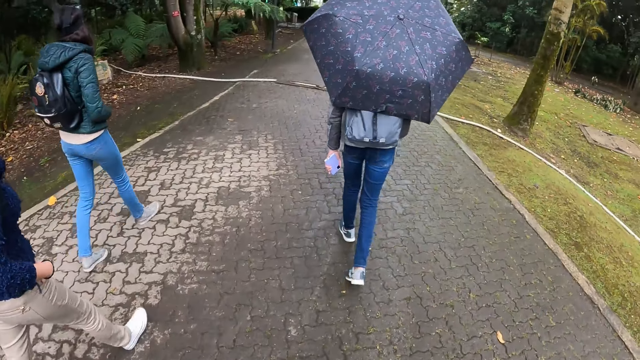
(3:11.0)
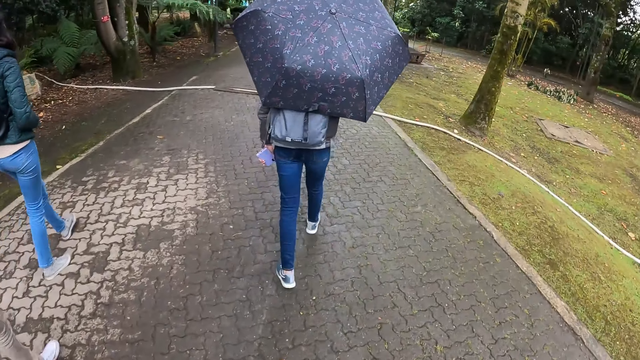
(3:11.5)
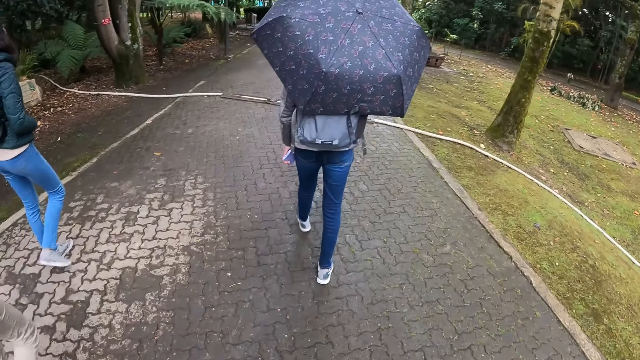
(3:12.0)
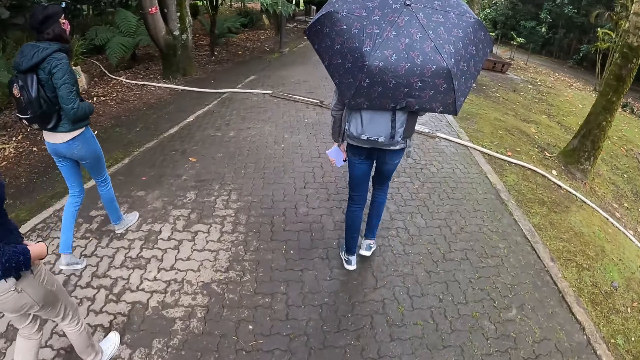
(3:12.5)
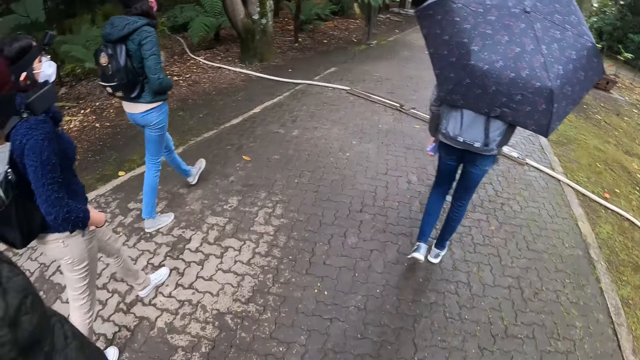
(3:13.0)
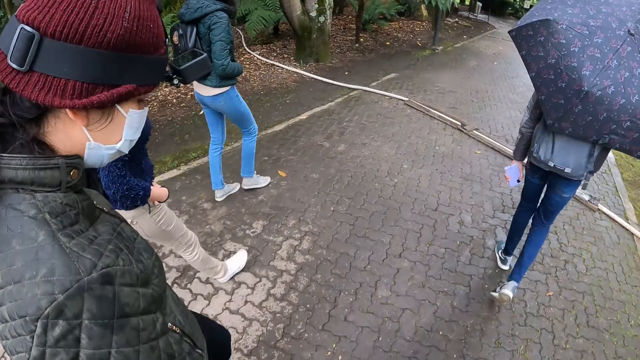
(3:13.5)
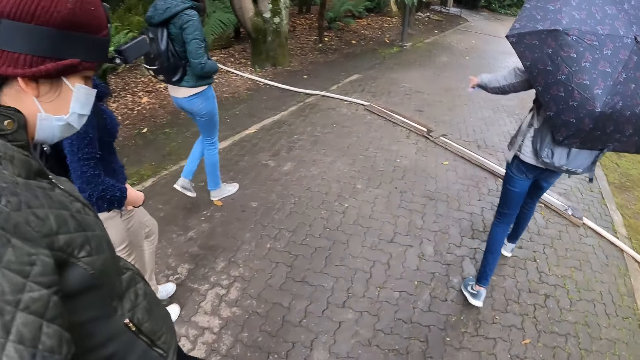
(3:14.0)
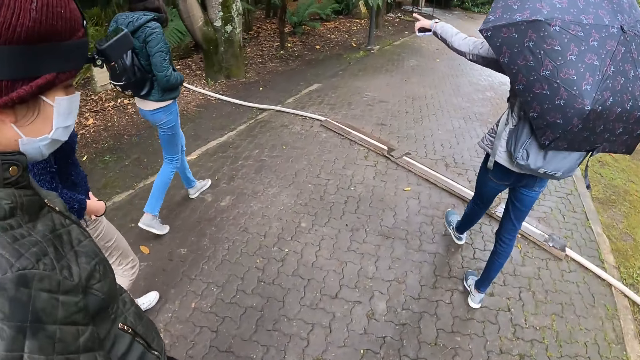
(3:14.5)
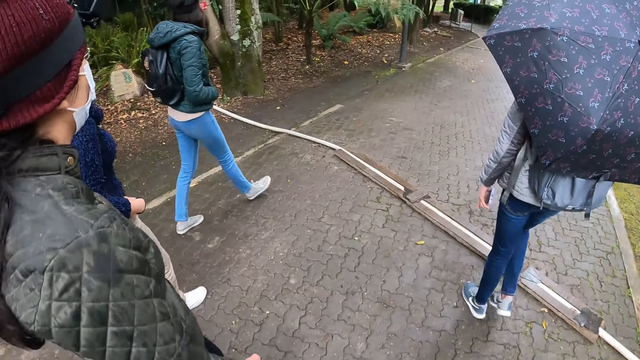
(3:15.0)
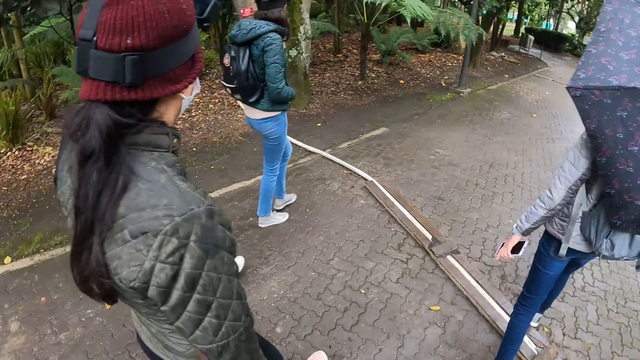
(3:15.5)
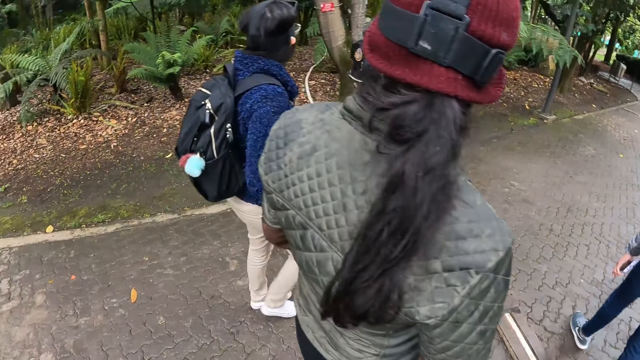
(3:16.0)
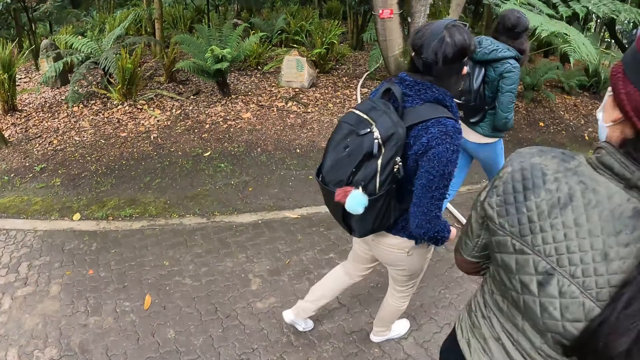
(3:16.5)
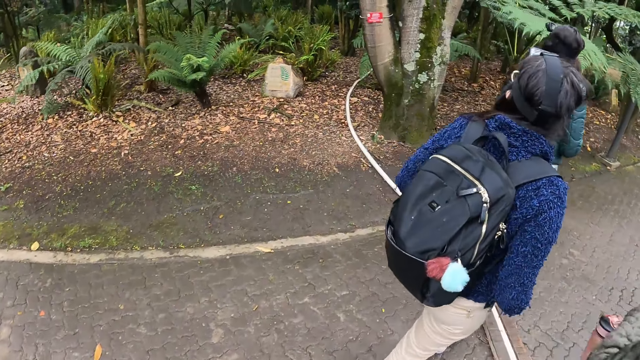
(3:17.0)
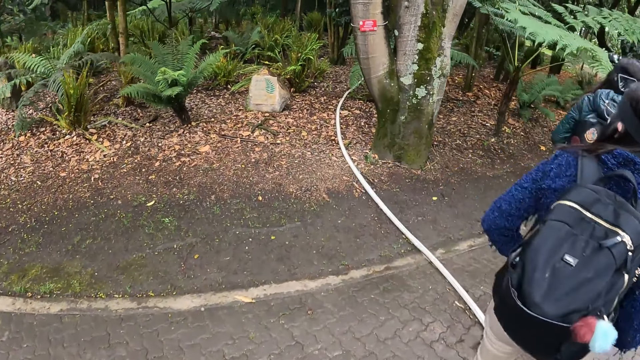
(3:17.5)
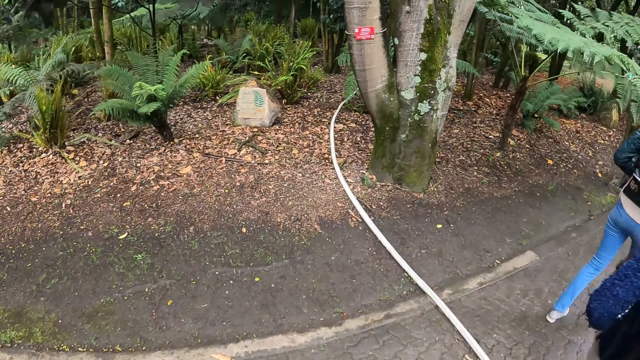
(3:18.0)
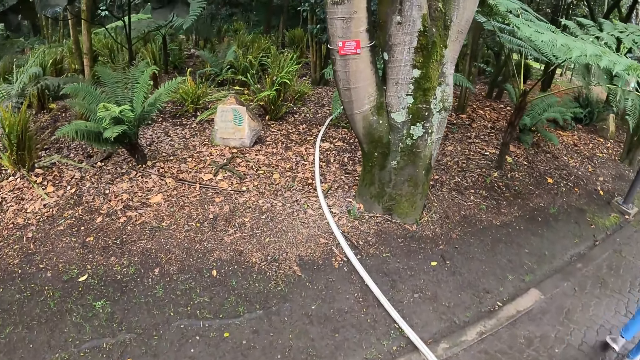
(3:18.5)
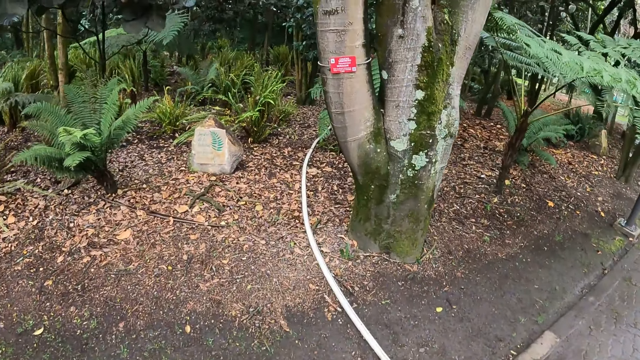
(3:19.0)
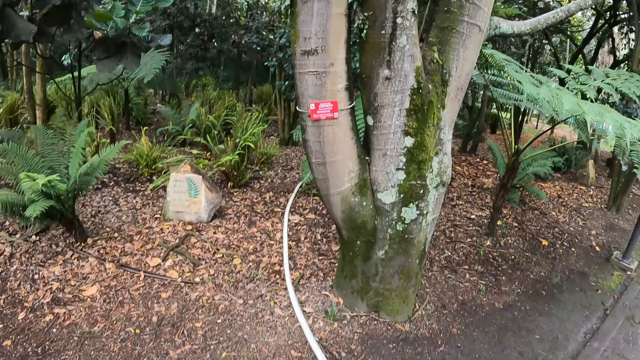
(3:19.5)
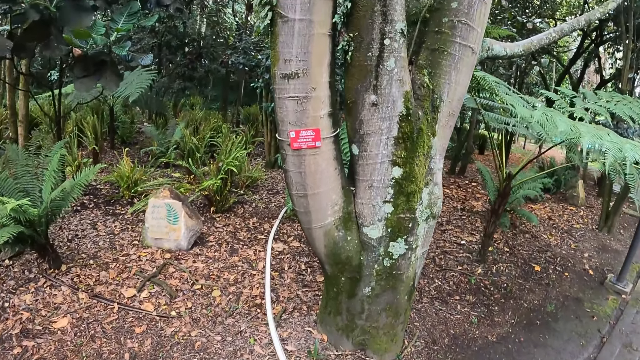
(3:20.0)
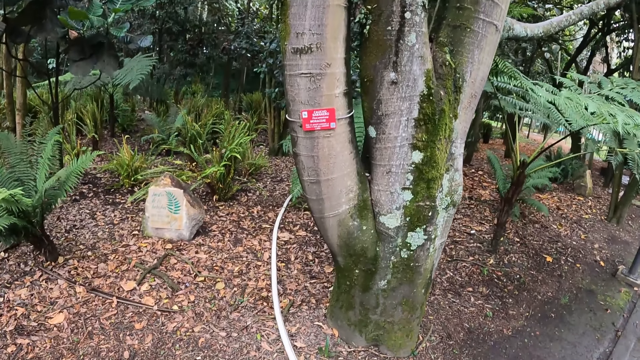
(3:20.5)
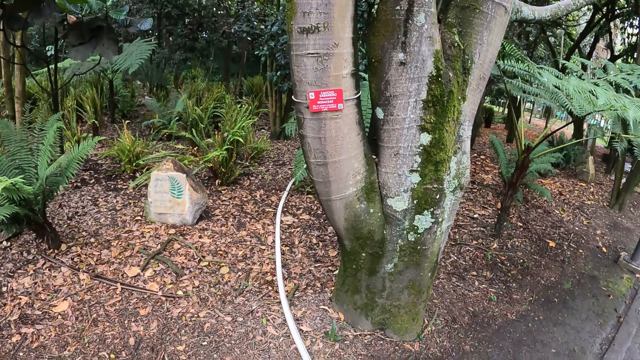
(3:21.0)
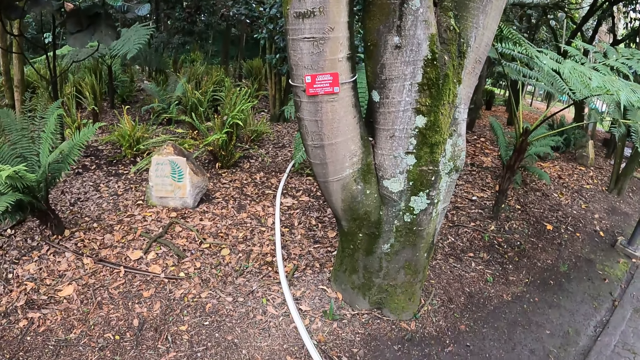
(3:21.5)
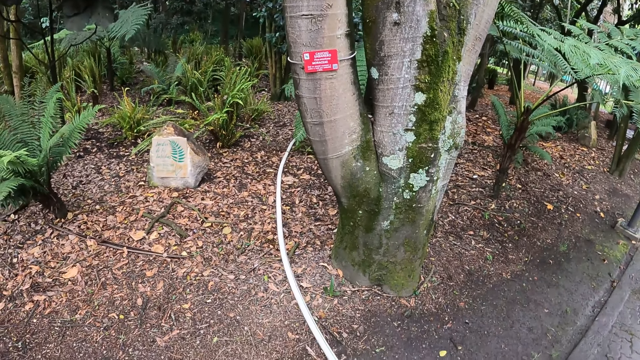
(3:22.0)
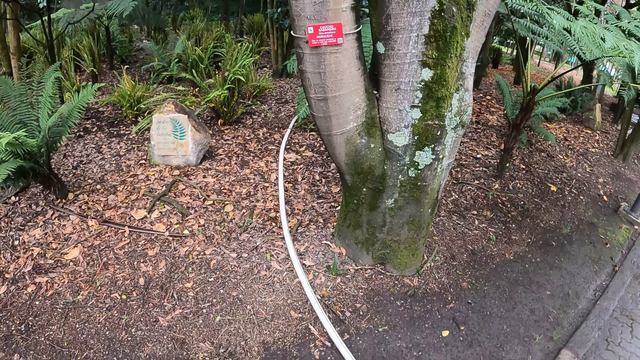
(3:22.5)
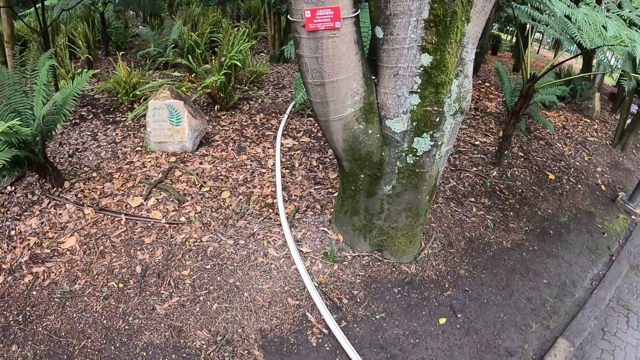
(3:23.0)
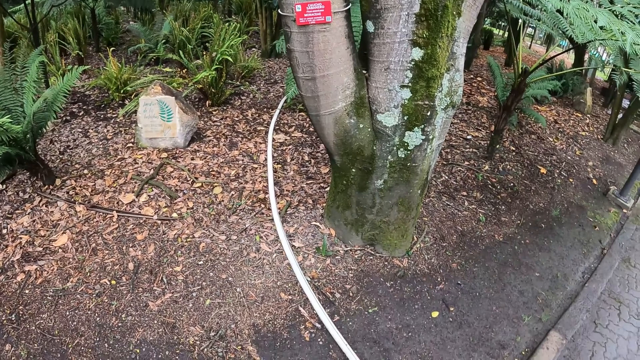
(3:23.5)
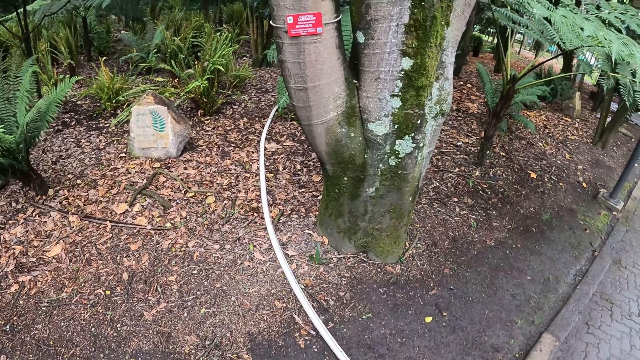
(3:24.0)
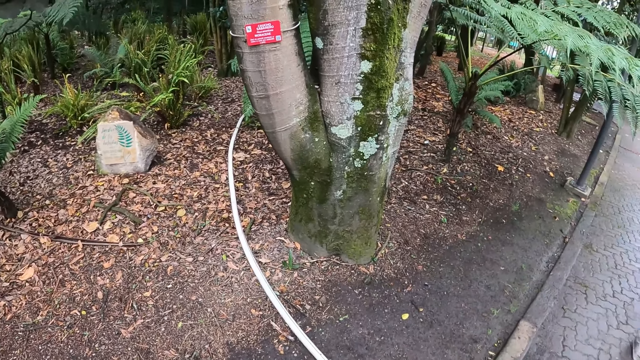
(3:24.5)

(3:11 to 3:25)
The camera wearer reads the red sign.

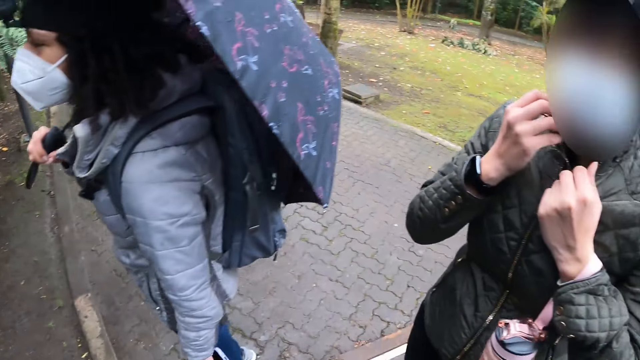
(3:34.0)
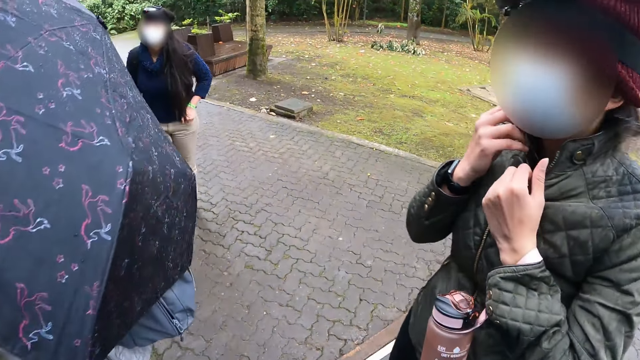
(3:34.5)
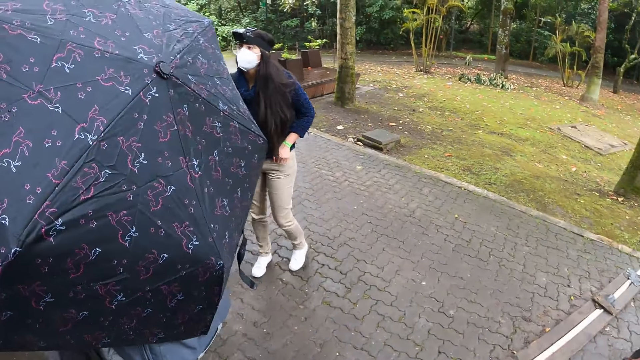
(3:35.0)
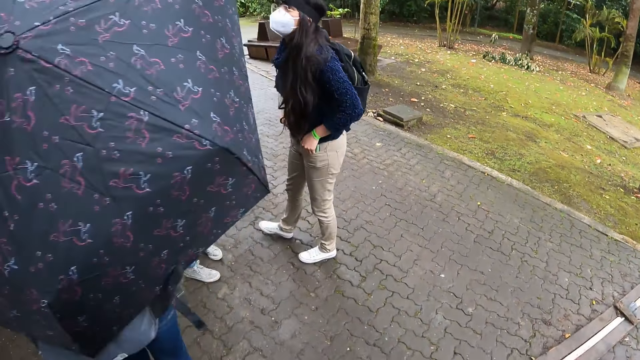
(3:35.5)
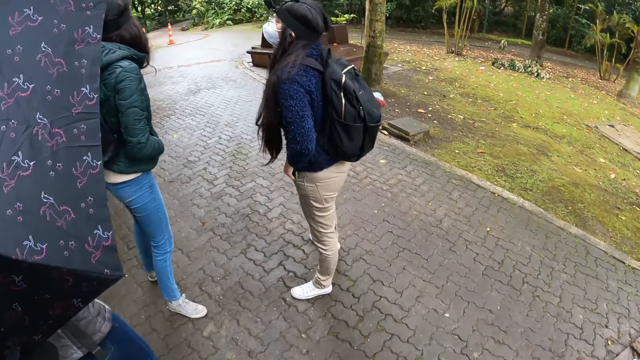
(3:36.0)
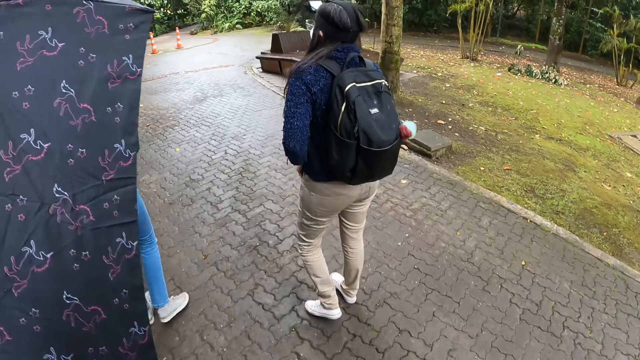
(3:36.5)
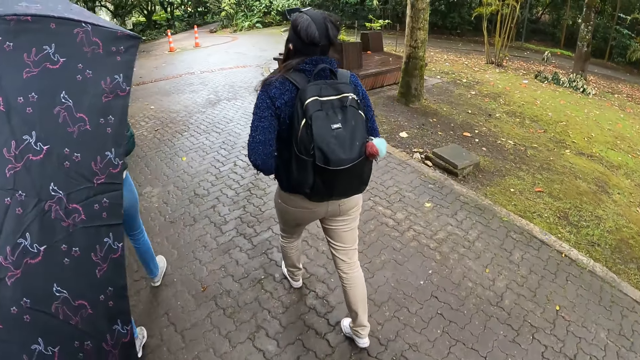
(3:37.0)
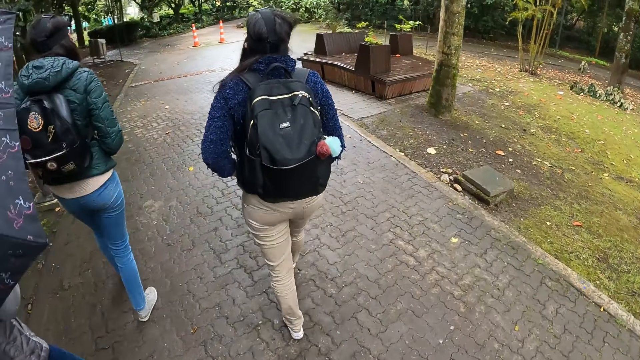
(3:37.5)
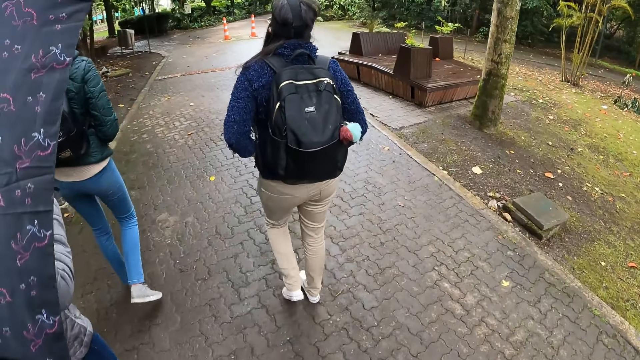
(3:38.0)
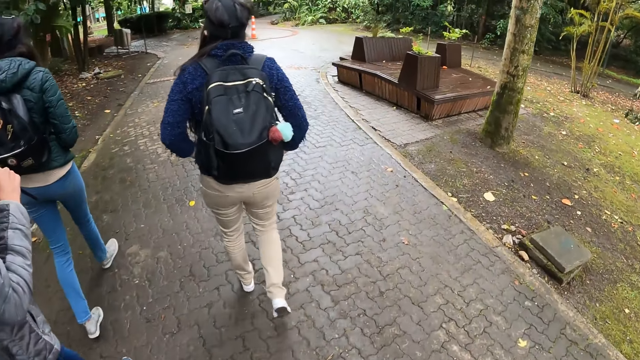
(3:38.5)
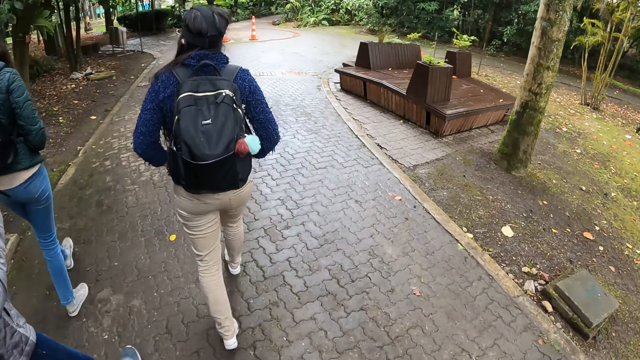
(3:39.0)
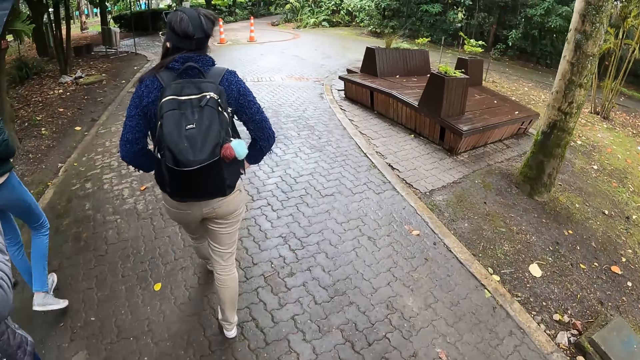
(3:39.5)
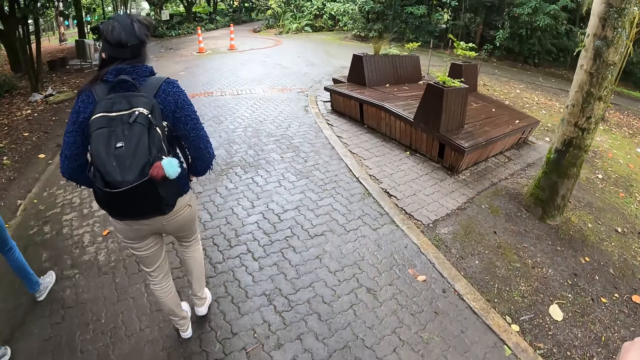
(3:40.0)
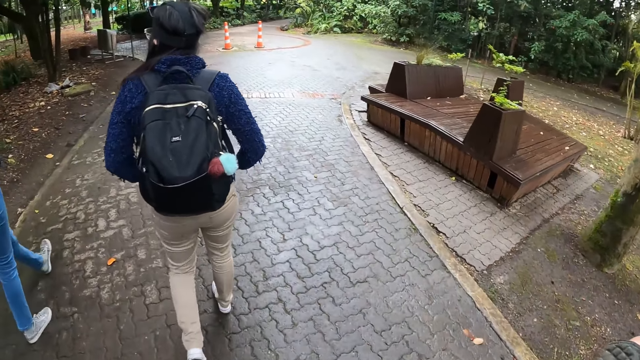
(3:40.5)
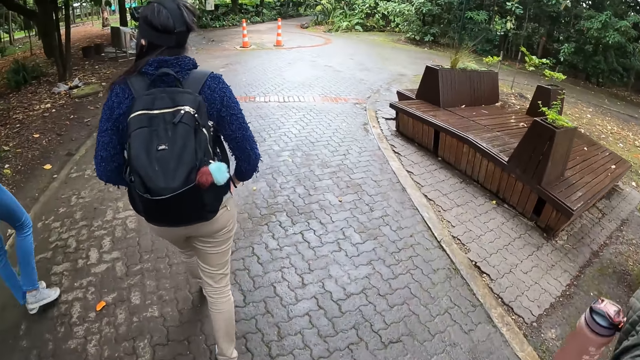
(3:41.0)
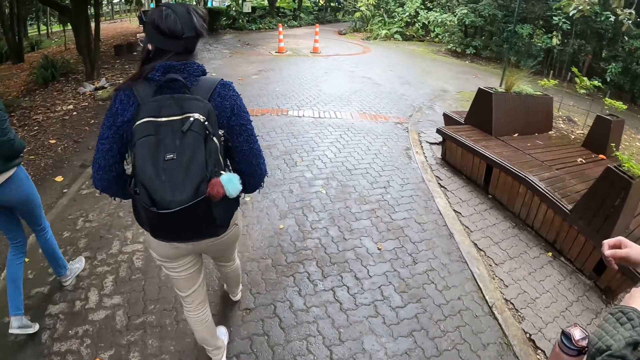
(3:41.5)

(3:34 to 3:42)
The camera wearer walks on the pathway.
